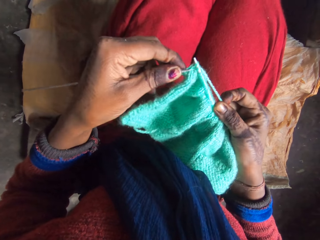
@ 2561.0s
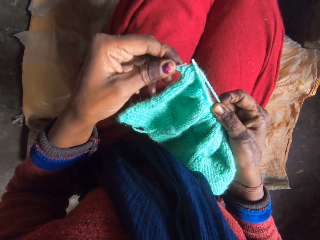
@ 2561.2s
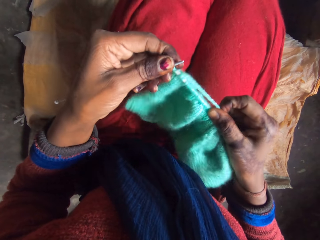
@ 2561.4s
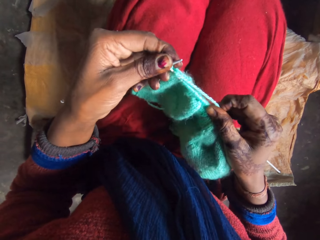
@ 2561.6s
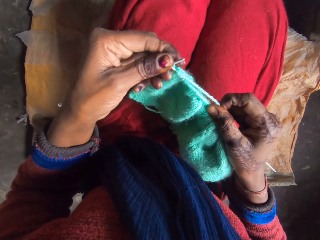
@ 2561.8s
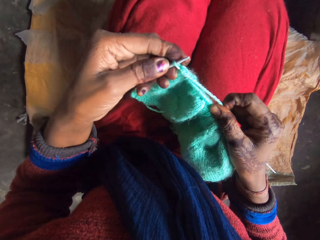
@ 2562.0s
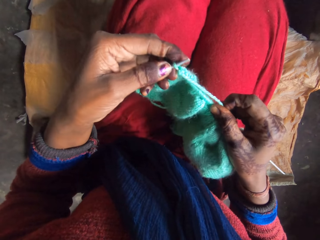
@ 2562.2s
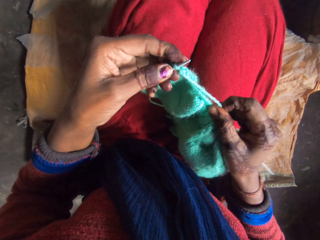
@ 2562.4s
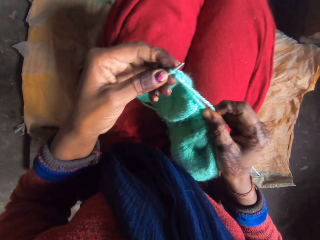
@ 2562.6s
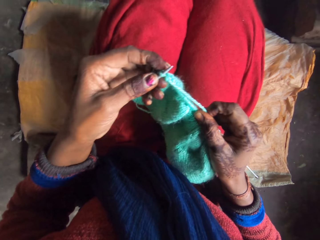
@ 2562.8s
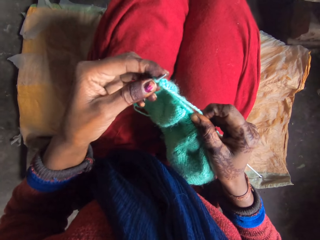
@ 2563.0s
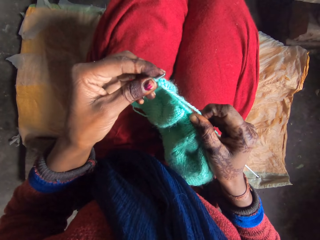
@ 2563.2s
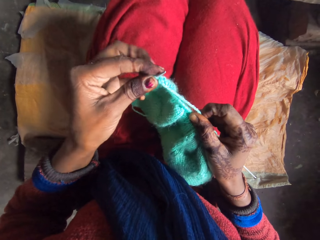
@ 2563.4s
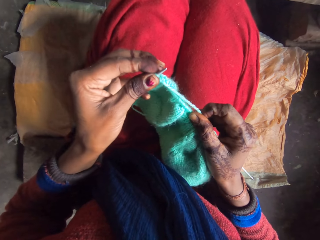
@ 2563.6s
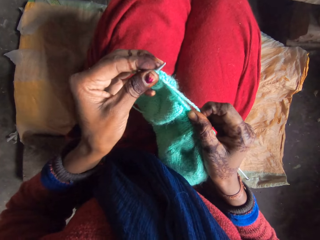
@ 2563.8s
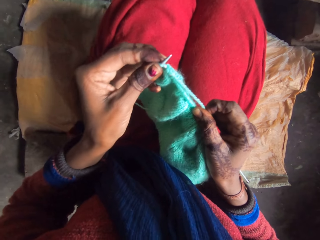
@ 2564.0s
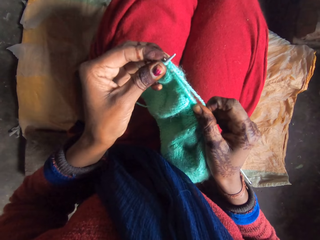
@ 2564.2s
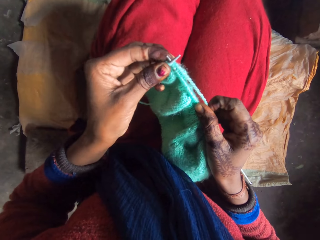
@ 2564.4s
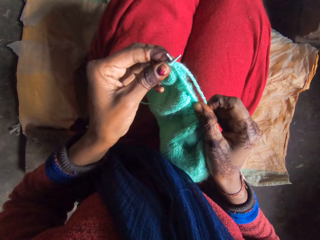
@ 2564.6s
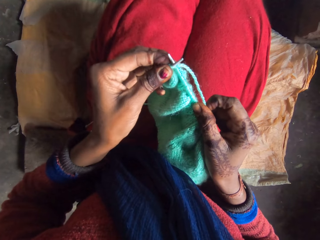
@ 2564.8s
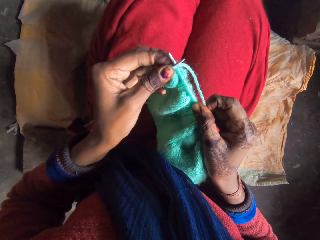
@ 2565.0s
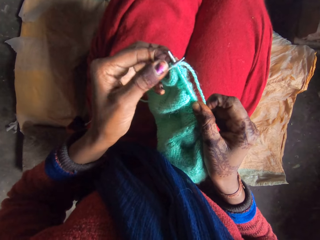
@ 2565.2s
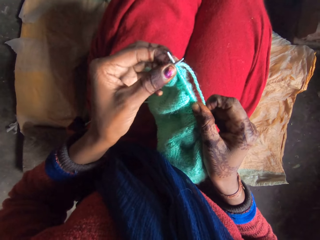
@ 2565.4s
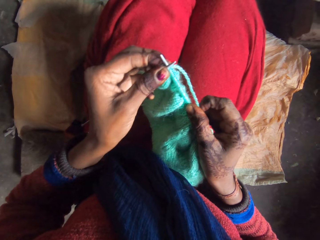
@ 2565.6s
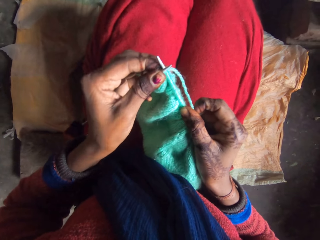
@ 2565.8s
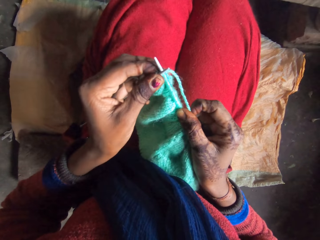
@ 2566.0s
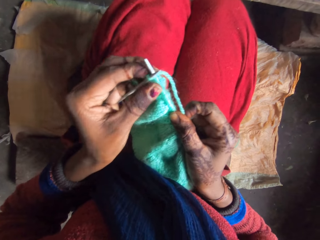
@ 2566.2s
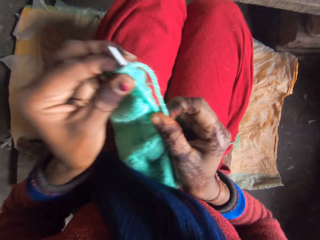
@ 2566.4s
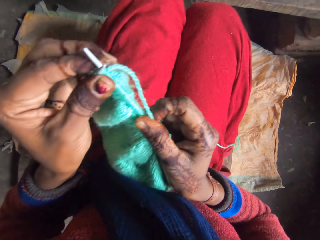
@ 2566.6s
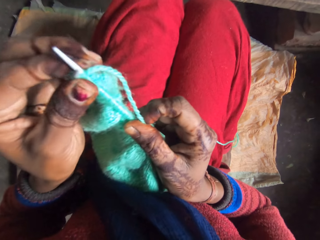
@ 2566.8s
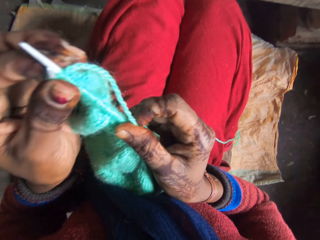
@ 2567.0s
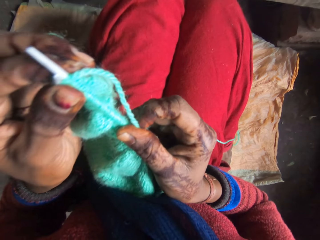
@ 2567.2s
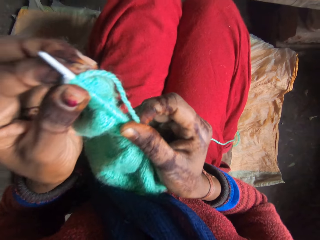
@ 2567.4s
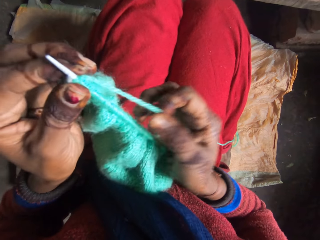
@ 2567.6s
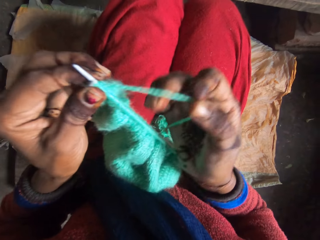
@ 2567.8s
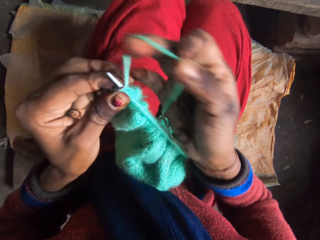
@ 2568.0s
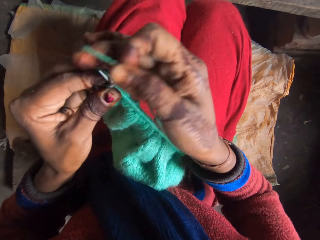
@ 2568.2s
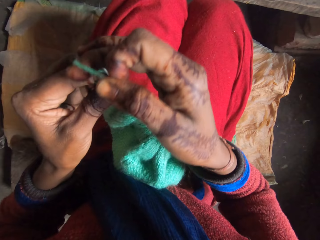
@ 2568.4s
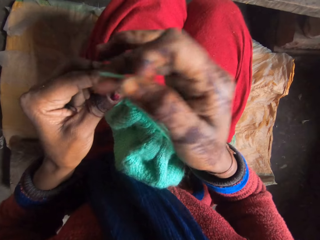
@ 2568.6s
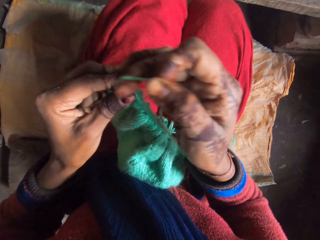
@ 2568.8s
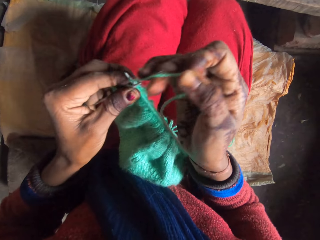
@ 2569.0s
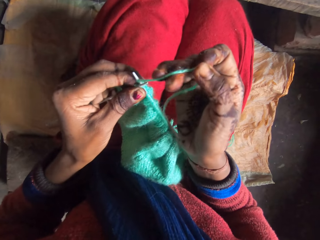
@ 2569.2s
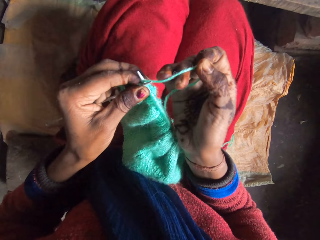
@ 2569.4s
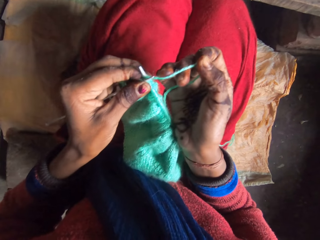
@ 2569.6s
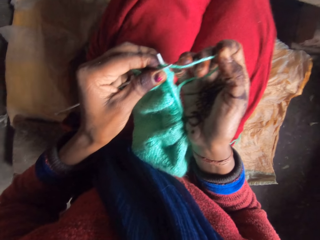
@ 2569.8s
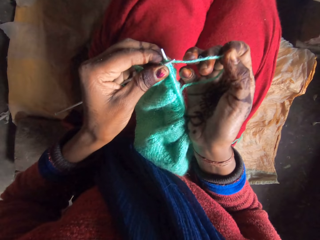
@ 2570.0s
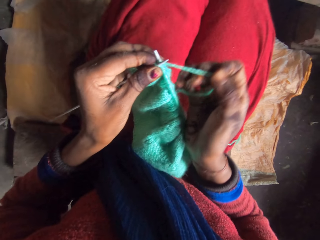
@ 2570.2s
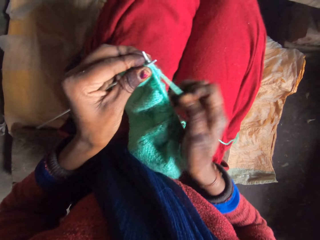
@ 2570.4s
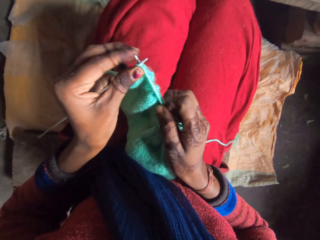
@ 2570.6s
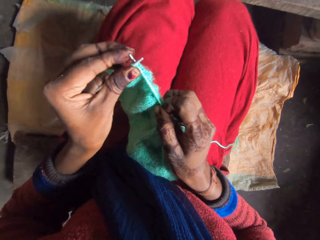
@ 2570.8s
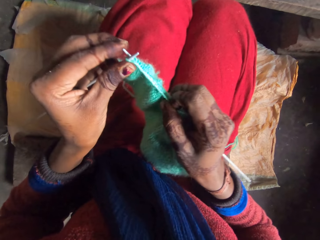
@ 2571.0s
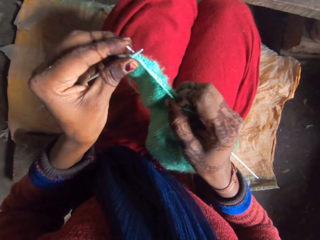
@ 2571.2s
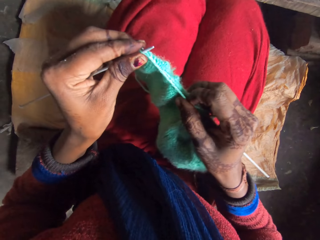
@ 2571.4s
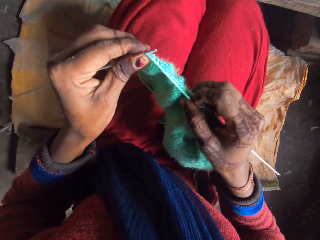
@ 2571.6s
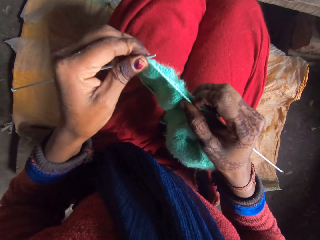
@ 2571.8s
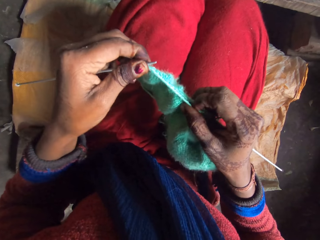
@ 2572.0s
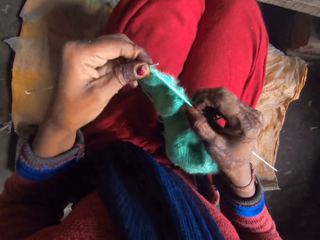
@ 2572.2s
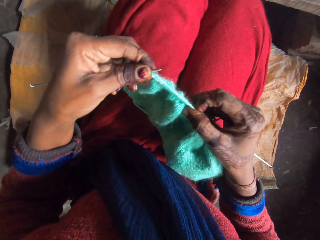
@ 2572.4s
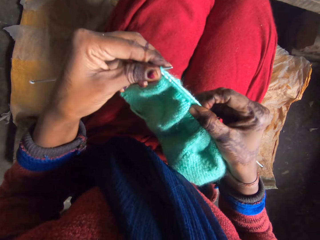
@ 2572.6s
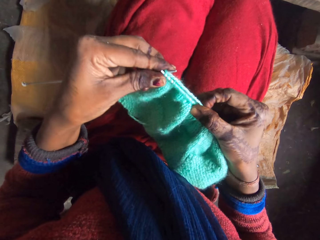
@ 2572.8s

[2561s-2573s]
The camera wearer straightens a thread. They knit a fabric.

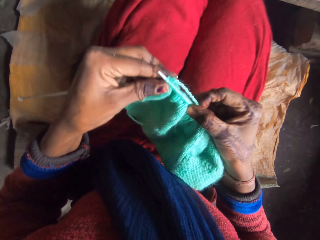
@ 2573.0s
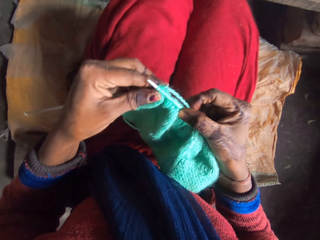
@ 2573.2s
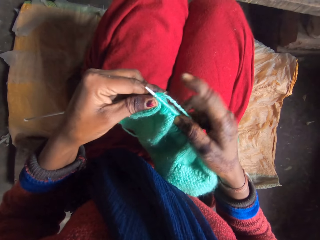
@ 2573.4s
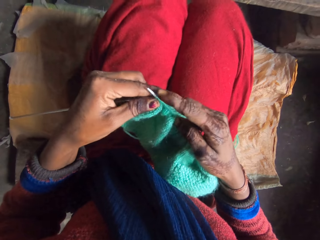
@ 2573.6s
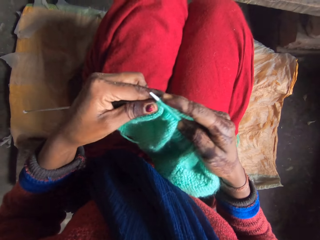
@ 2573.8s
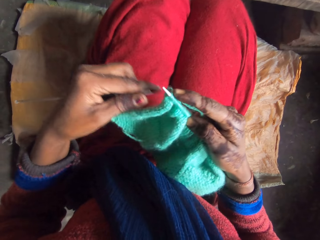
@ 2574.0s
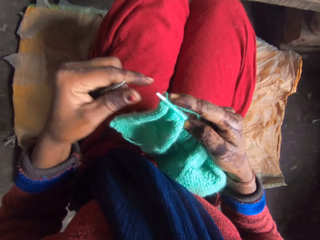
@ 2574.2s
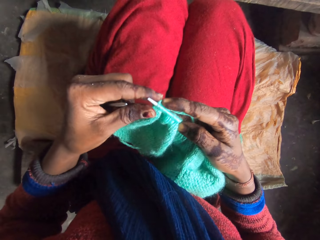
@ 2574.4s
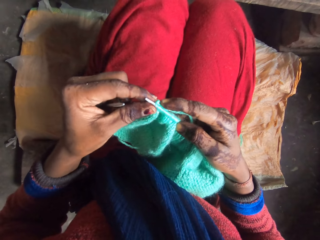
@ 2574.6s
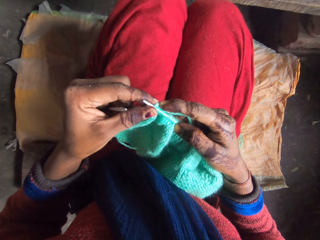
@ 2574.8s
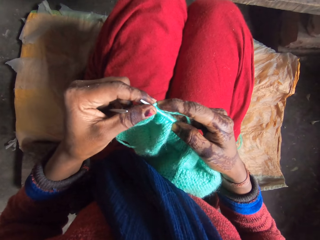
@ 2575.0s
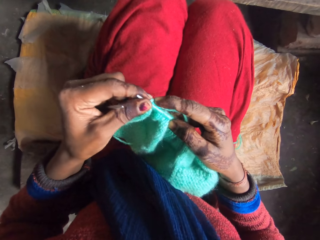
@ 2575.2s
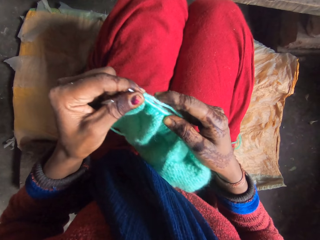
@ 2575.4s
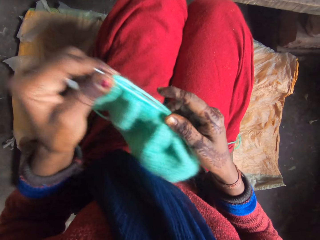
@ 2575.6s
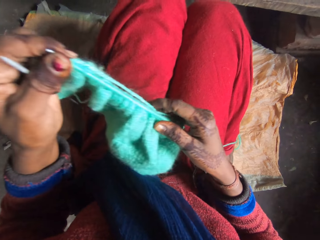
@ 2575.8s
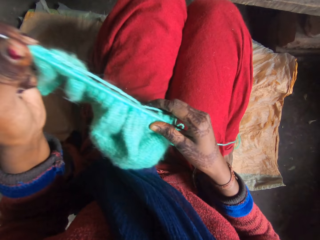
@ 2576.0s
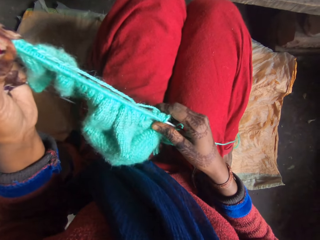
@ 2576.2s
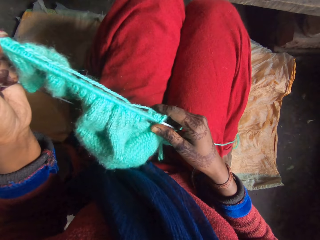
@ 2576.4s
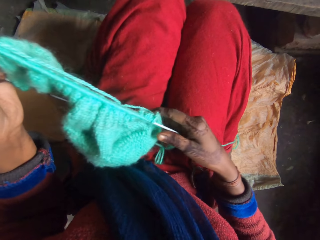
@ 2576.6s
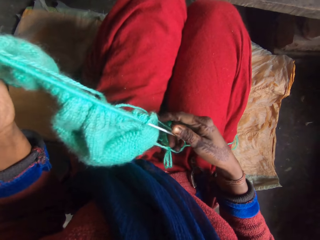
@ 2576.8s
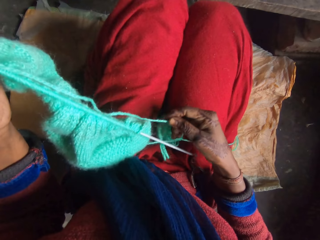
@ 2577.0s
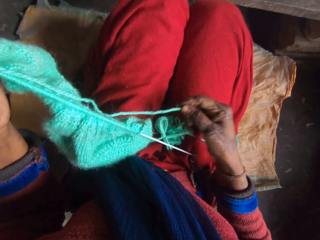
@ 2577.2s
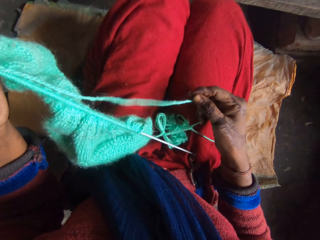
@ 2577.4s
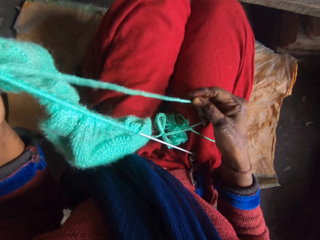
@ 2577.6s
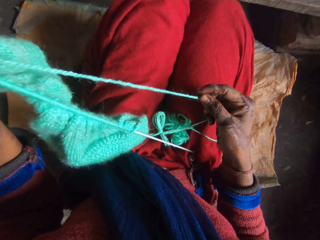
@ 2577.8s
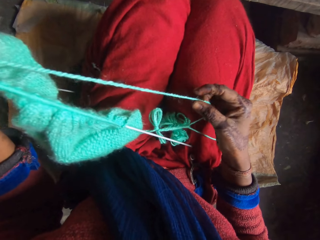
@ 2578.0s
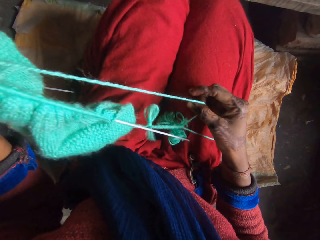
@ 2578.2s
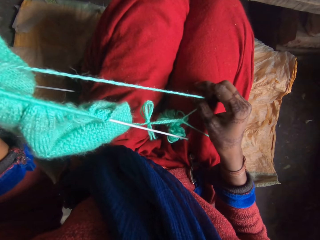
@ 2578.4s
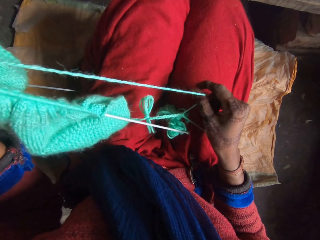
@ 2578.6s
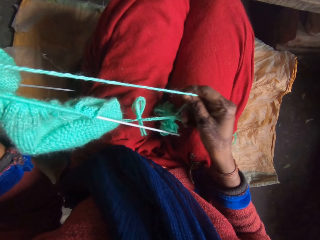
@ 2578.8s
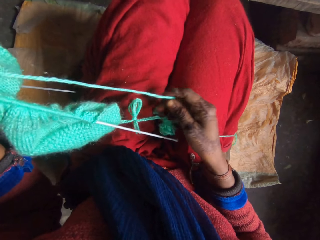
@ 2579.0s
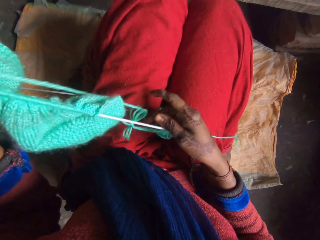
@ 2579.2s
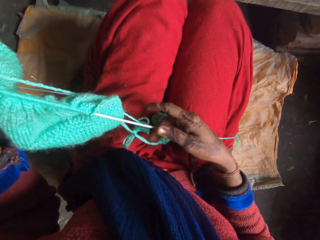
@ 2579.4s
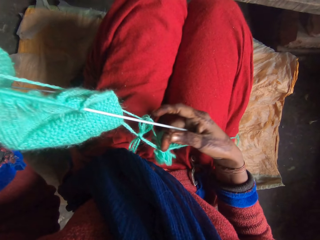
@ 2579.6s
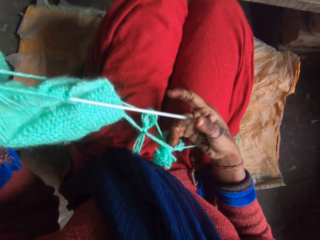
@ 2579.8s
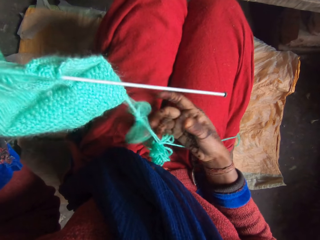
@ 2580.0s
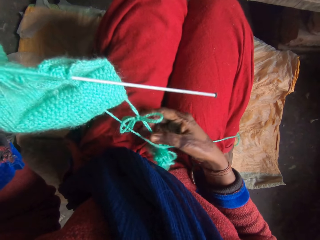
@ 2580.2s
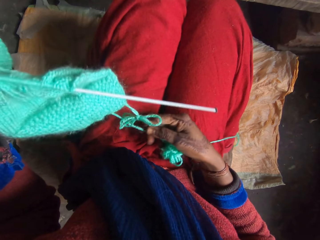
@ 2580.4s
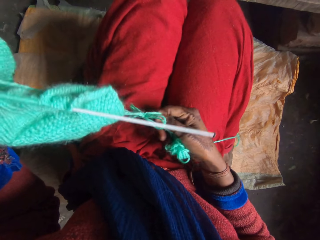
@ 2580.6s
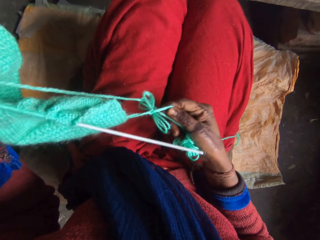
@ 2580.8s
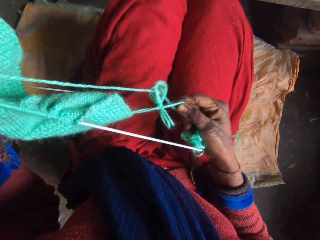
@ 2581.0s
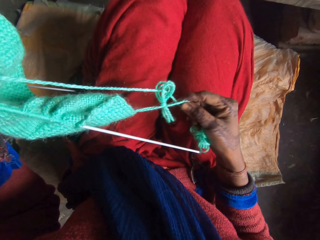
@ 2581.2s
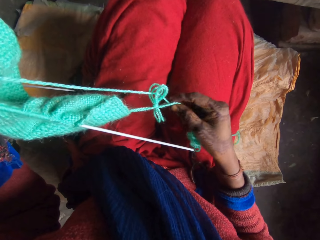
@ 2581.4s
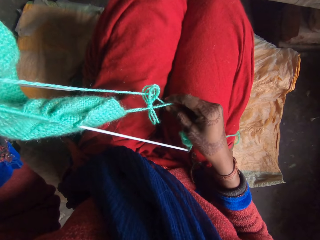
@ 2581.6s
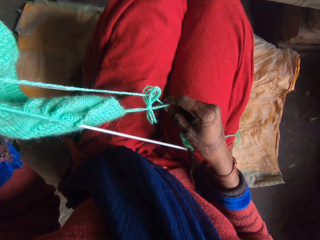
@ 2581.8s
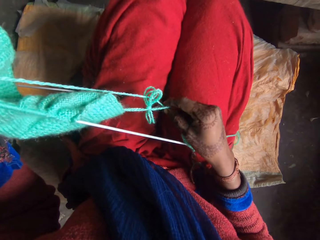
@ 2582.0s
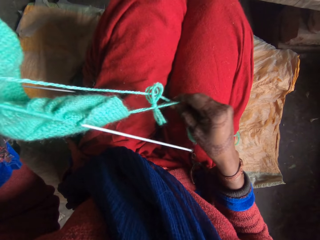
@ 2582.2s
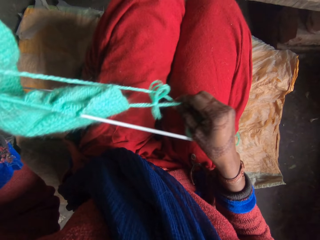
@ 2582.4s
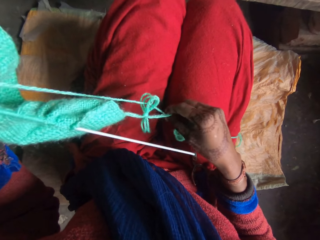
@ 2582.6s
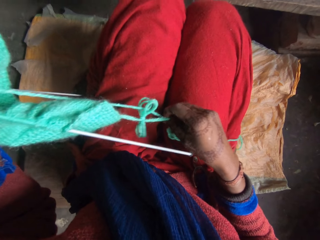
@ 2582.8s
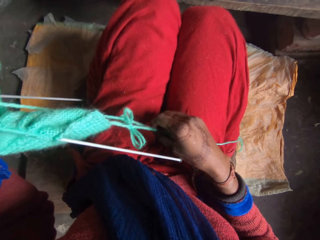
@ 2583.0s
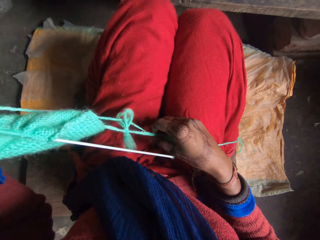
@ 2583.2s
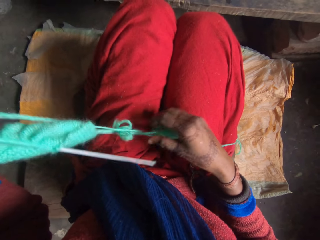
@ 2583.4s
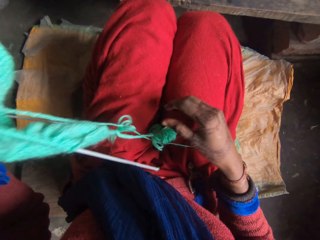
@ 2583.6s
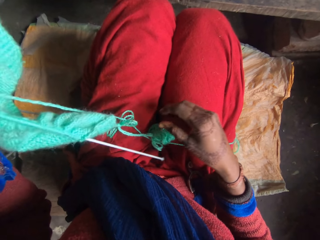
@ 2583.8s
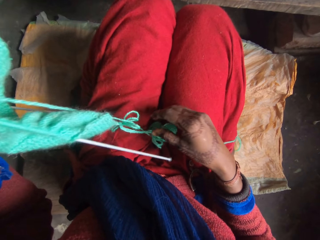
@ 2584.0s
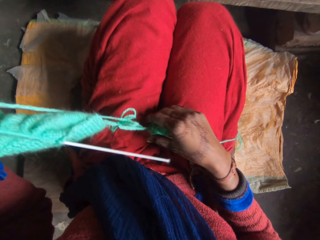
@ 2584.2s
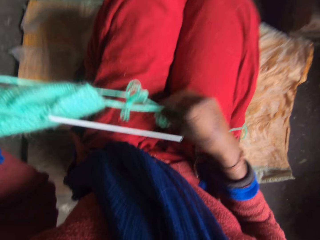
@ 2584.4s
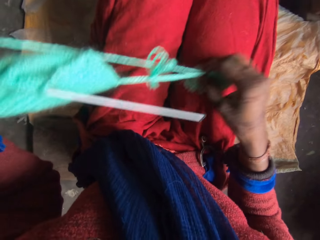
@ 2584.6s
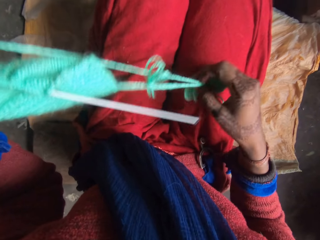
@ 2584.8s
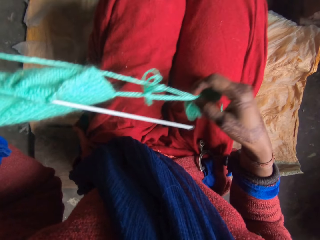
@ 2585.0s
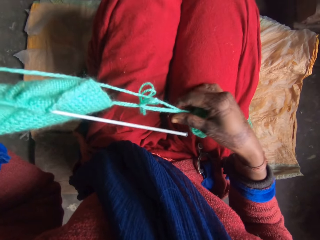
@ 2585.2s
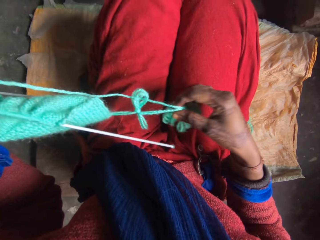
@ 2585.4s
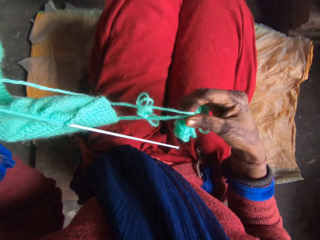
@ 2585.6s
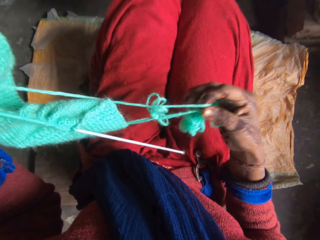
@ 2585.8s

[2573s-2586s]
The camera wearer straightens a thread. She pulls the yarn with her right hand. She untangles the yarn with her right hand.
